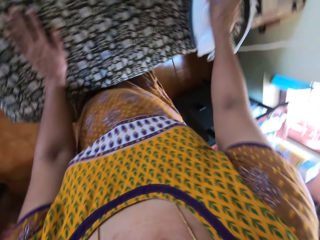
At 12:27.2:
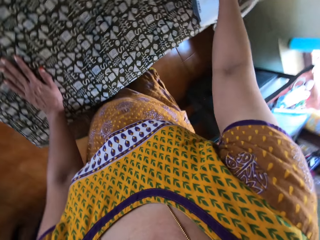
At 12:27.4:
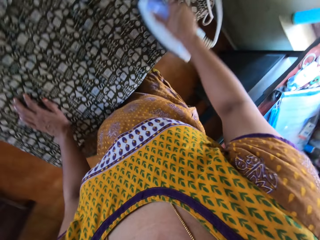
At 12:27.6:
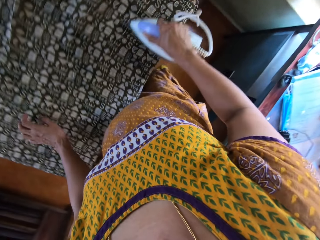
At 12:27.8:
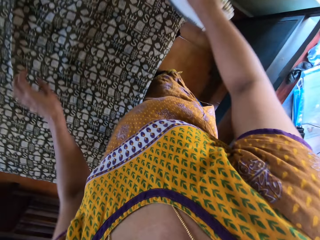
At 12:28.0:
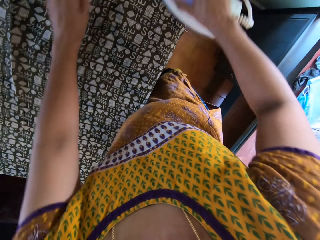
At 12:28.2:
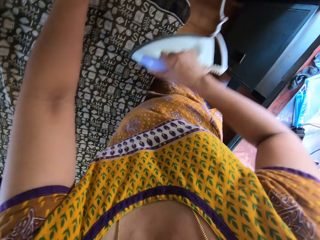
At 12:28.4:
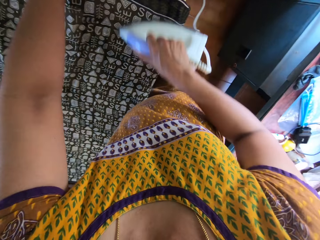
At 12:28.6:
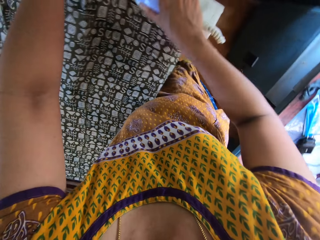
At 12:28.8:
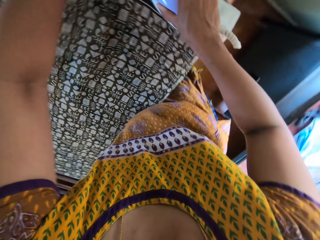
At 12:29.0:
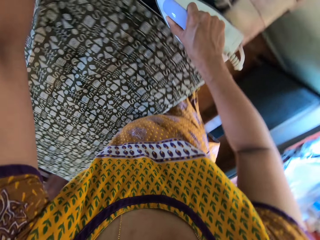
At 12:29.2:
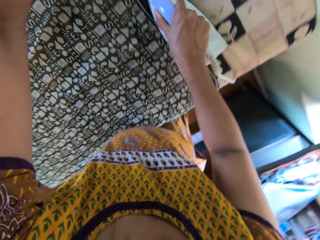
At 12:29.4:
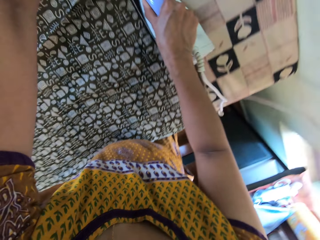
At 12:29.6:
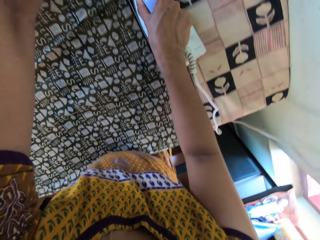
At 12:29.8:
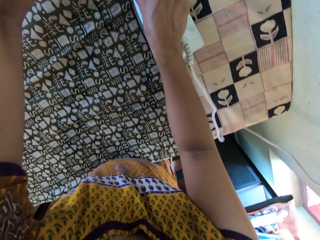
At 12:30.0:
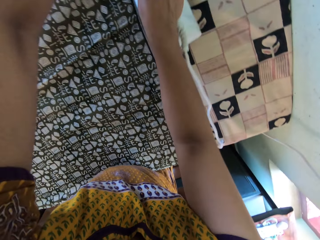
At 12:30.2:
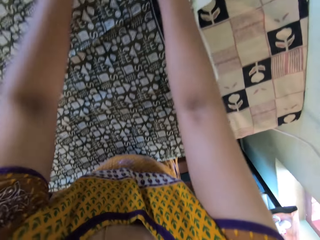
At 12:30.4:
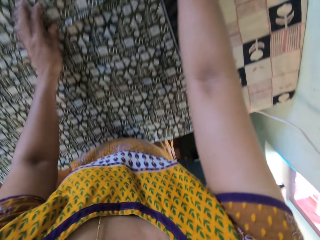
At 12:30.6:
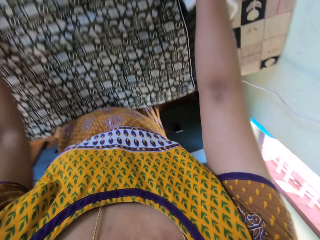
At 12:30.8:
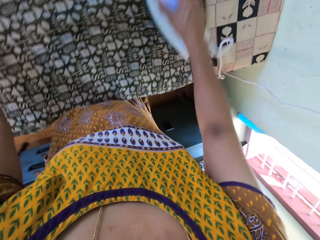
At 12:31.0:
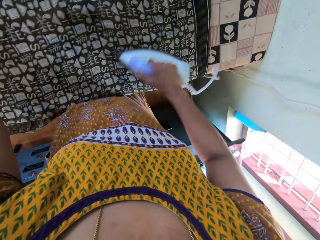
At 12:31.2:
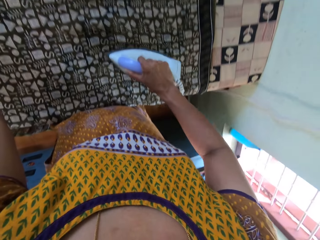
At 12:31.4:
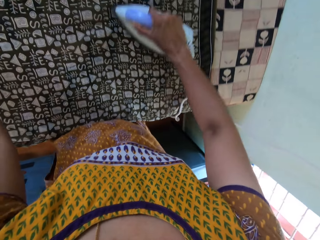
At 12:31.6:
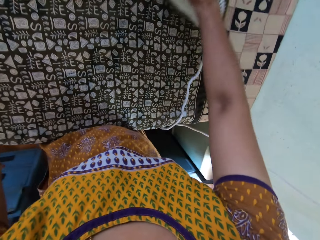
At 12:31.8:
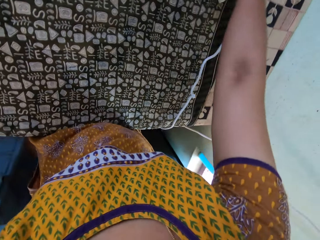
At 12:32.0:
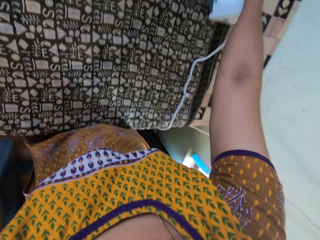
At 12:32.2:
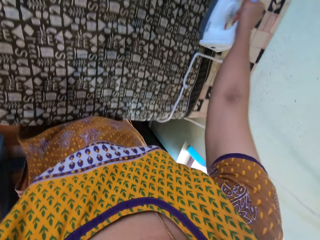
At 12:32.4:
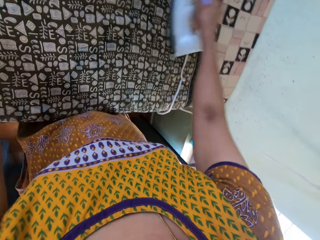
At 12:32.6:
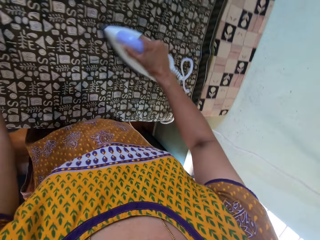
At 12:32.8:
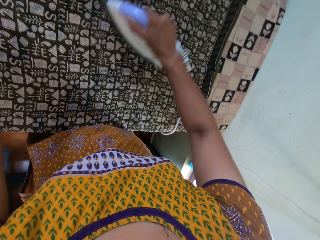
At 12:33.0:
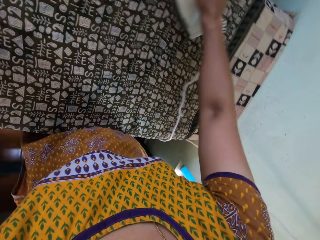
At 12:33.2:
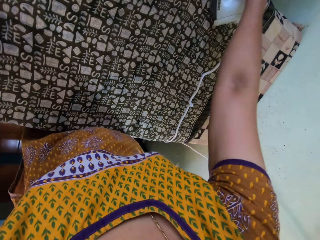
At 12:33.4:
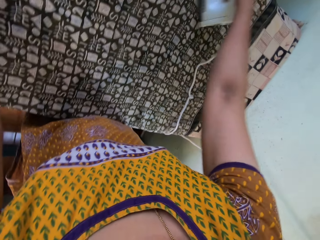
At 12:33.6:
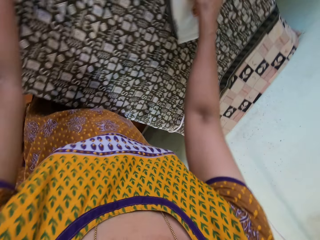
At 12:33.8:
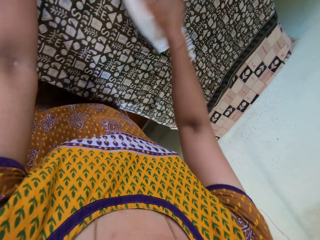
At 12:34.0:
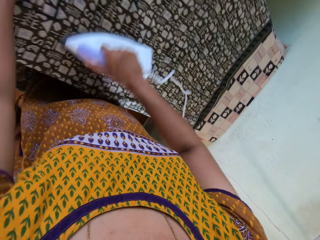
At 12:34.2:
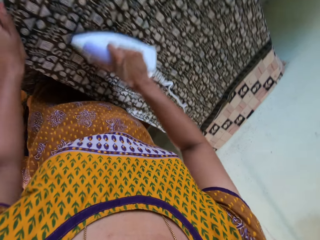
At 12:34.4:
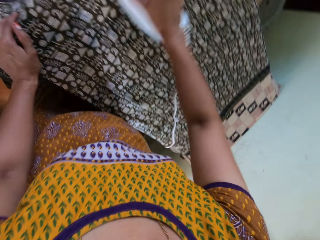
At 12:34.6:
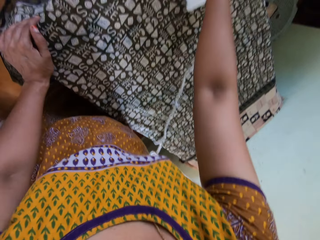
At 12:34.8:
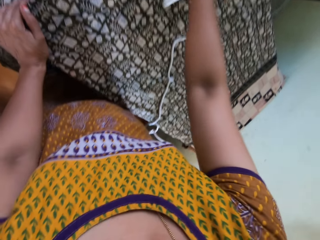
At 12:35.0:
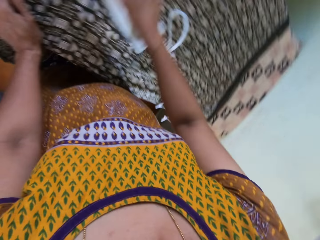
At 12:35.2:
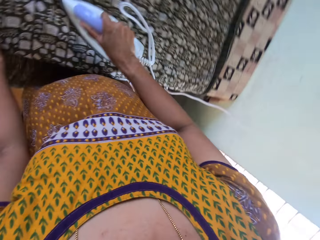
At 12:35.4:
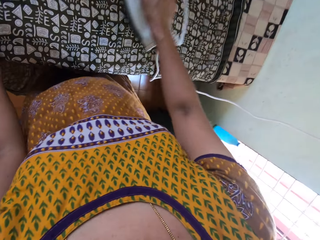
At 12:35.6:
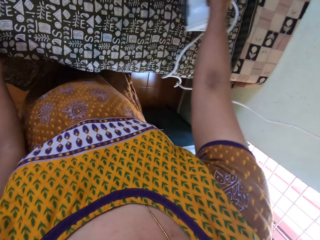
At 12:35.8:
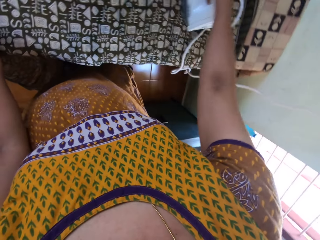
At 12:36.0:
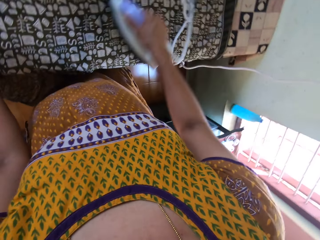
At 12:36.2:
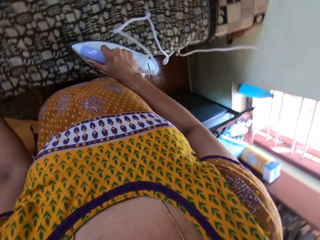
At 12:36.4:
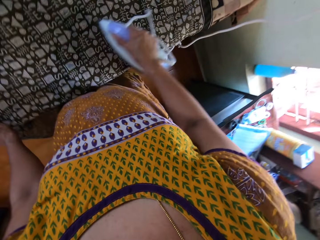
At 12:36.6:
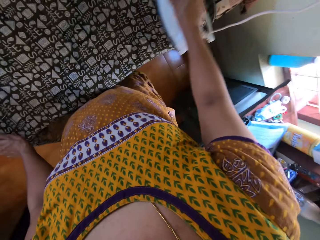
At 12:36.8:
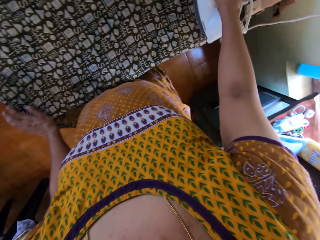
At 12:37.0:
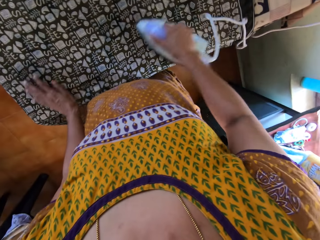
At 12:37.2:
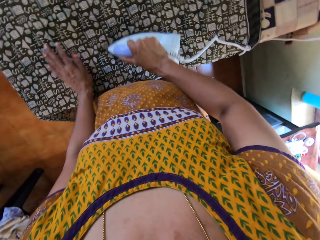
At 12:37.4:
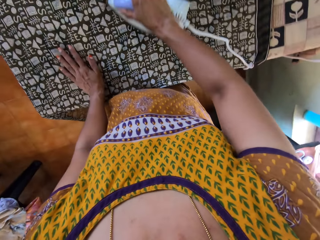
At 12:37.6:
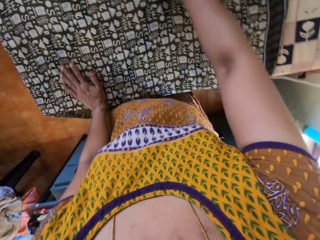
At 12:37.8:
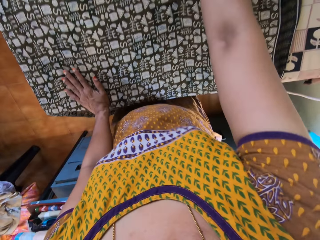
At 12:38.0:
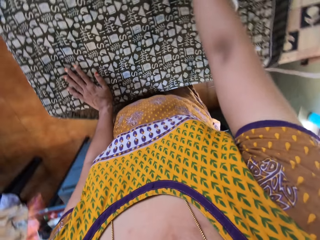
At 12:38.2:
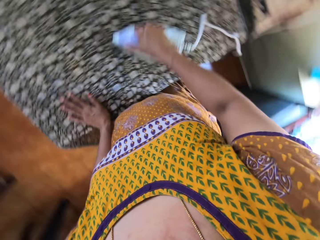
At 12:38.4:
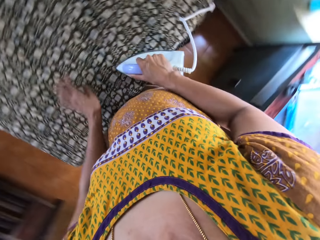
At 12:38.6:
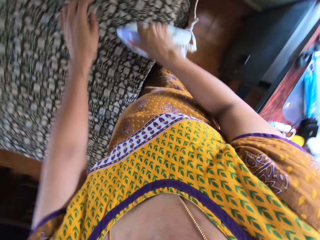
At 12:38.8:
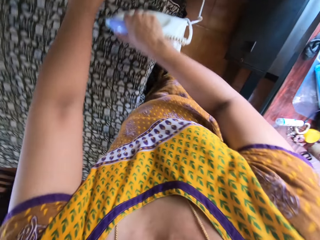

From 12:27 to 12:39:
The camera wearer places her left hand on the fabric on the ironing board. She holds the fabric with her left hand. She moves her left hand on the fabric on the ironing board. She places her left hand on the fabric on the ironing board. She moves her left hand on the fabric on the ironing board.

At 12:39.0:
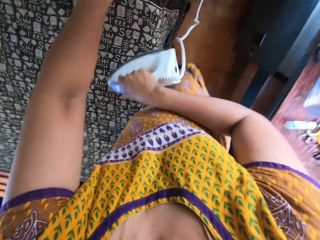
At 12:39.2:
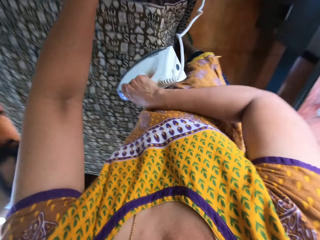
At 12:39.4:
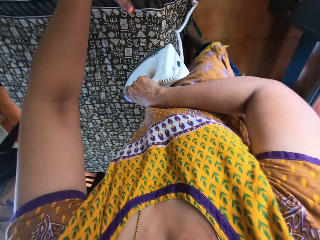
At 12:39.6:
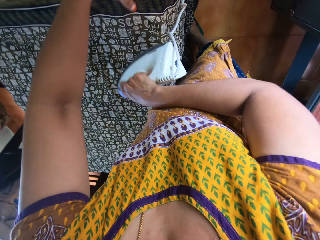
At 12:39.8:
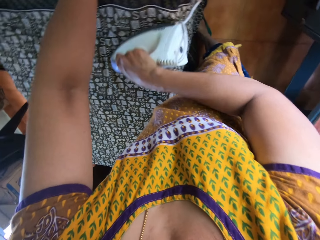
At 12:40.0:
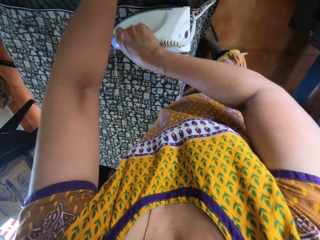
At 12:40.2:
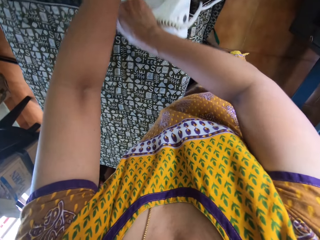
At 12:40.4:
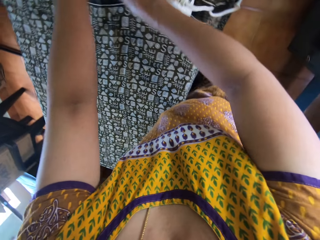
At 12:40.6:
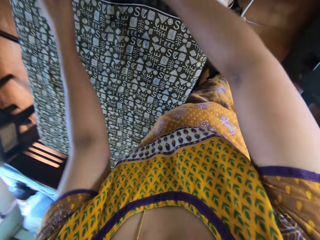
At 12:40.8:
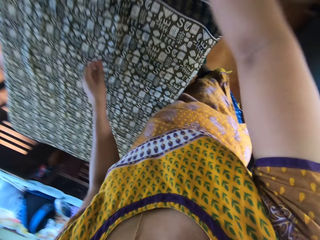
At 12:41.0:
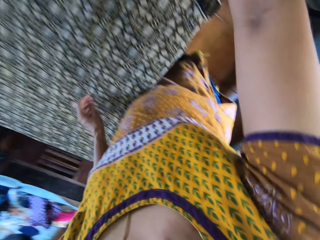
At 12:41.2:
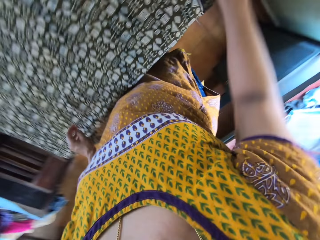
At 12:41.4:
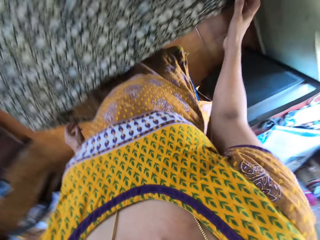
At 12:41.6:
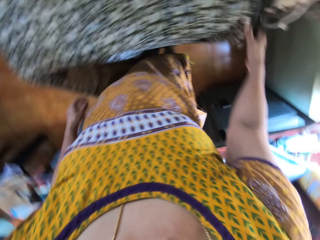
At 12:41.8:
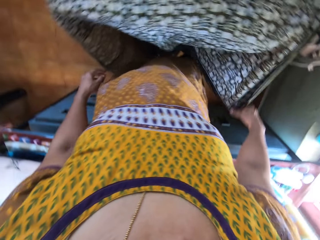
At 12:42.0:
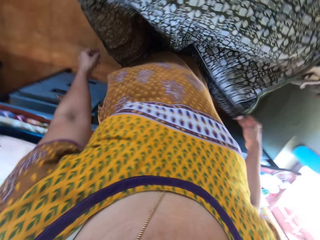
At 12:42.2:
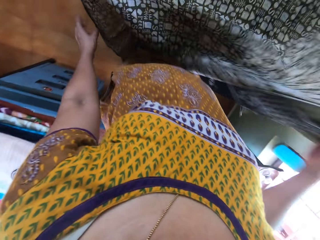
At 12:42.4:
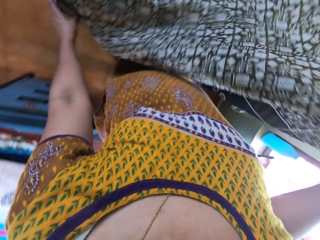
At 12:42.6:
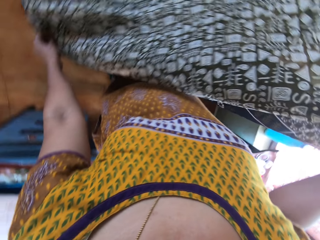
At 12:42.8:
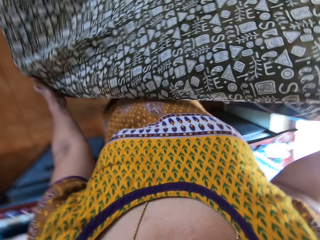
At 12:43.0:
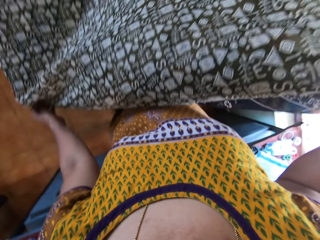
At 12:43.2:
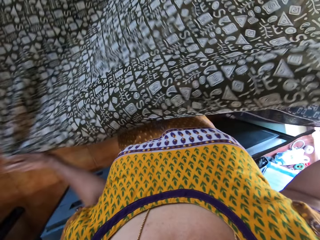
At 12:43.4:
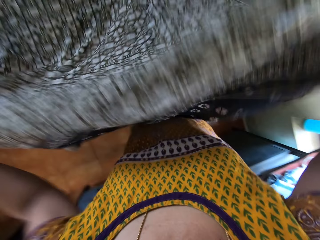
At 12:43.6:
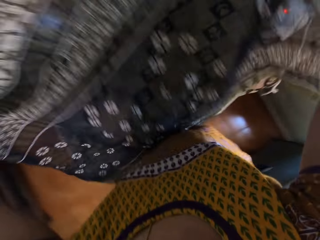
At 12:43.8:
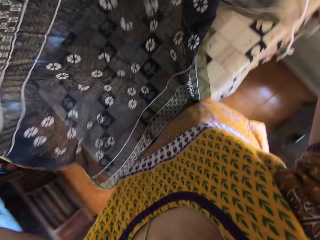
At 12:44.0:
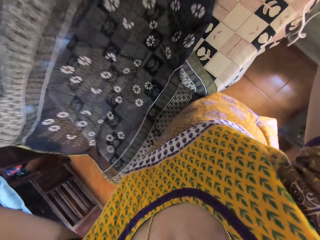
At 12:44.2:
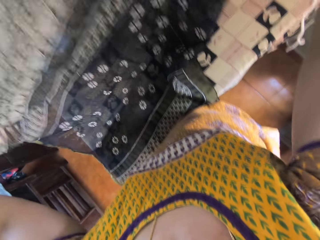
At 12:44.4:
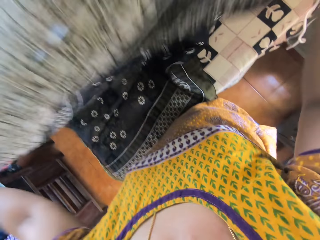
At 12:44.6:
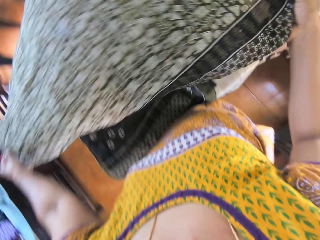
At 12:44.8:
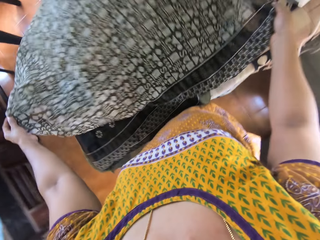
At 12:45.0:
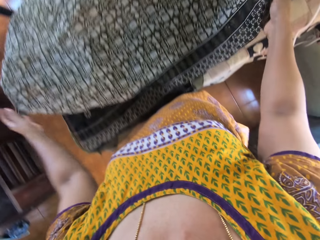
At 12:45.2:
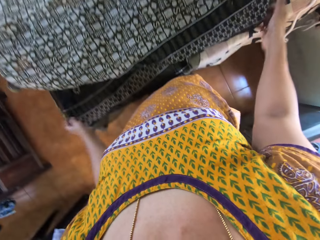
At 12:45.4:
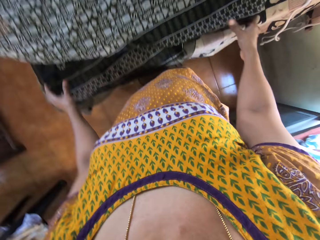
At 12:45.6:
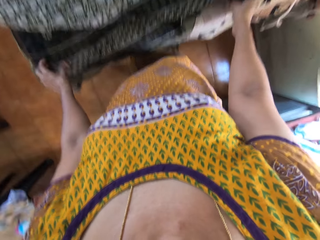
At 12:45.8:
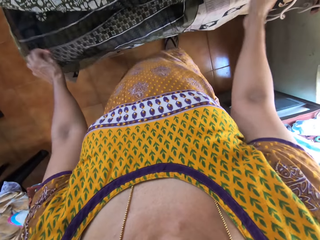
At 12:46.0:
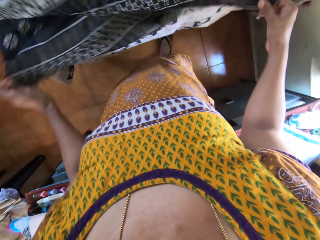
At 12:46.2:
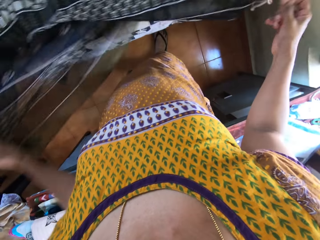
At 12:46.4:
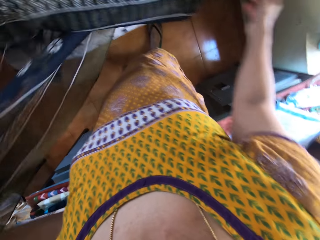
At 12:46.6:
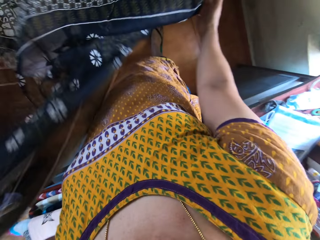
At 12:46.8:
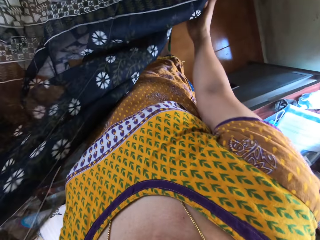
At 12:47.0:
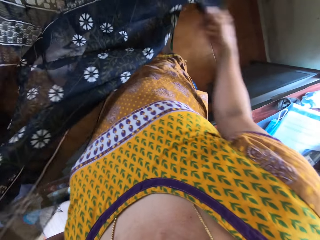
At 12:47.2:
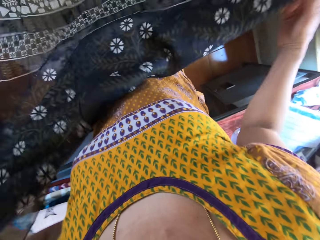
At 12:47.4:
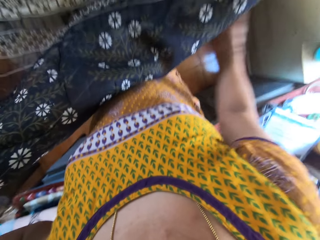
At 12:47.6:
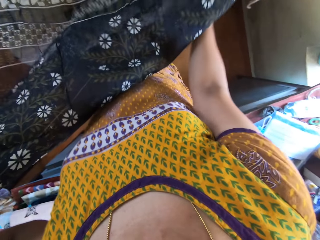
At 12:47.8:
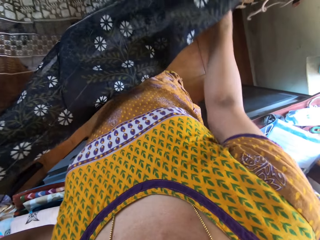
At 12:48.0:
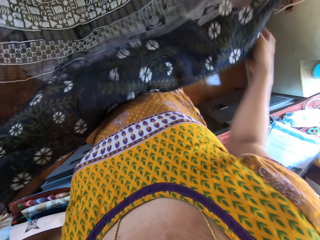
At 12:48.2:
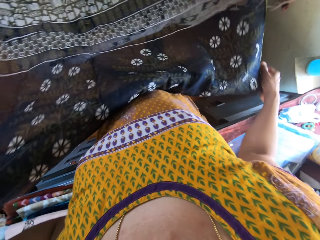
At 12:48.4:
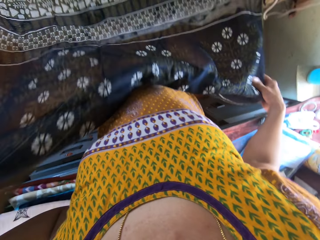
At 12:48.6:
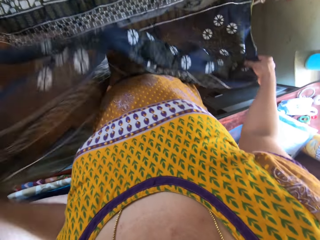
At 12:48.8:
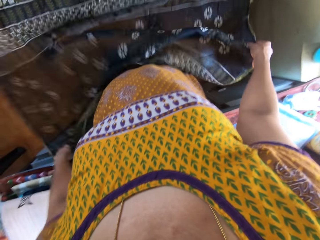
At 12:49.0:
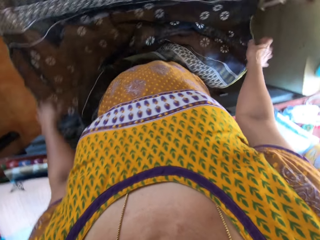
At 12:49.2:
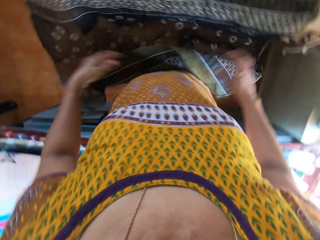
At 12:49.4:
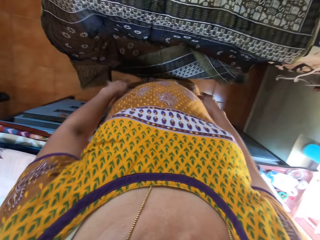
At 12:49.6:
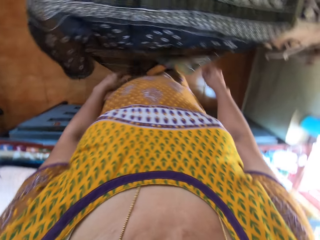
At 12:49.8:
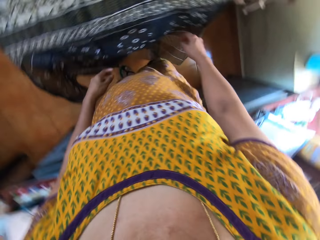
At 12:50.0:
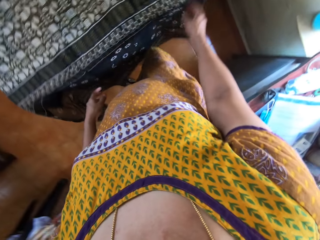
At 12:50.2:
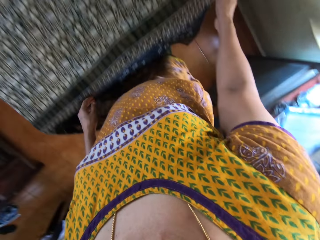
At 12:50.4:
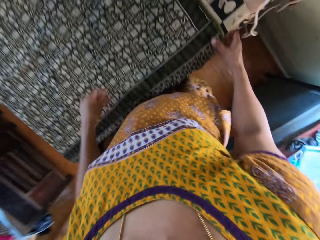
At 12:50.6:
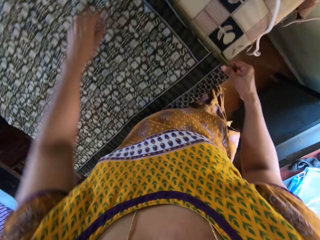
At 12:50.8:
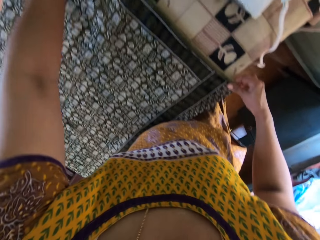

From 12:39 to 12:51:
The camera wearer holds the fabric on the ironing board with her left hand. She adjusts the piece of cloth with her left hand. She raises the fabric from the ironing board with her right hand. She raises the fabric from the ironing board with both hands. She drops the fabric on the ironing board with both hands. She adjusts the fabric on the ironing board with both hands. She adjusts the fabric again. She holds the fabric on the ironing board with her right hand.
